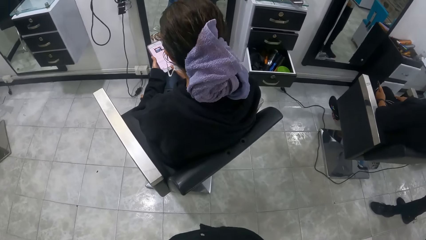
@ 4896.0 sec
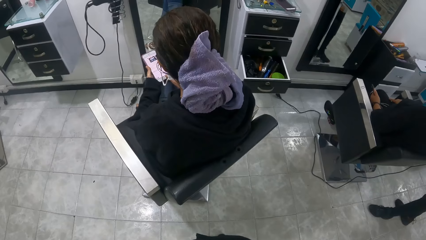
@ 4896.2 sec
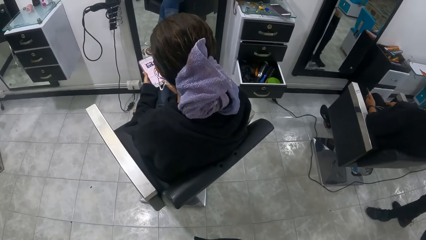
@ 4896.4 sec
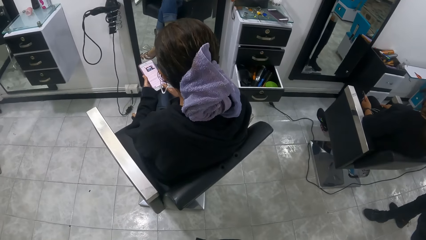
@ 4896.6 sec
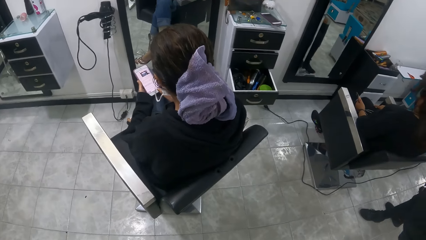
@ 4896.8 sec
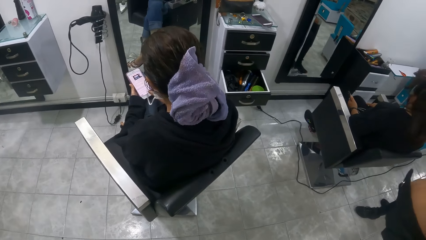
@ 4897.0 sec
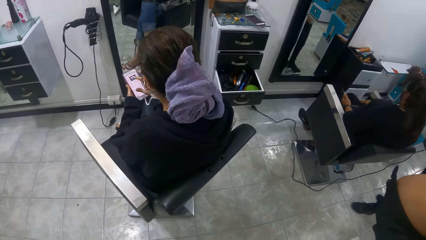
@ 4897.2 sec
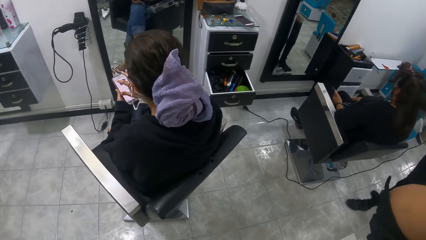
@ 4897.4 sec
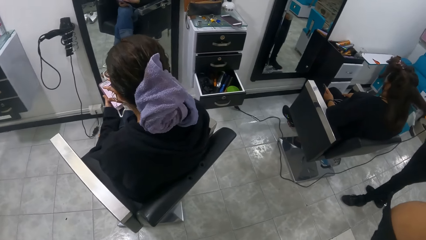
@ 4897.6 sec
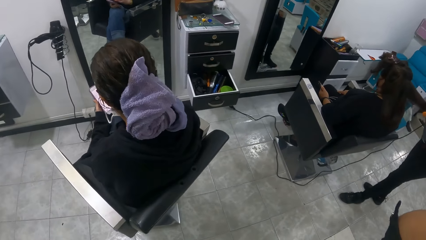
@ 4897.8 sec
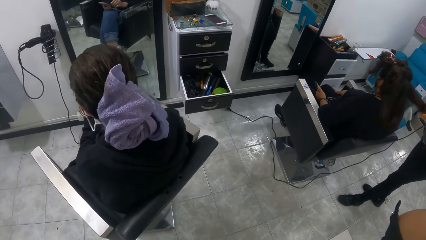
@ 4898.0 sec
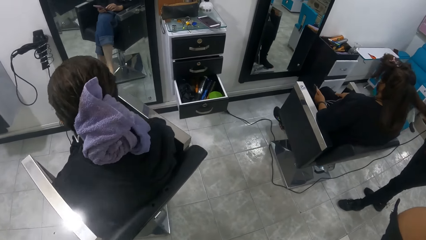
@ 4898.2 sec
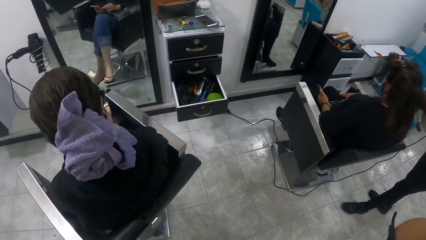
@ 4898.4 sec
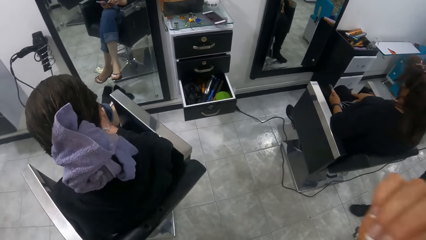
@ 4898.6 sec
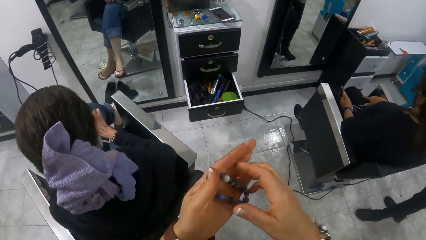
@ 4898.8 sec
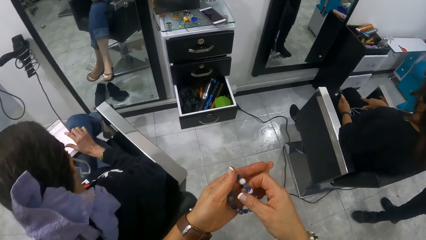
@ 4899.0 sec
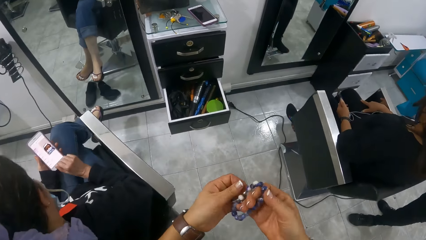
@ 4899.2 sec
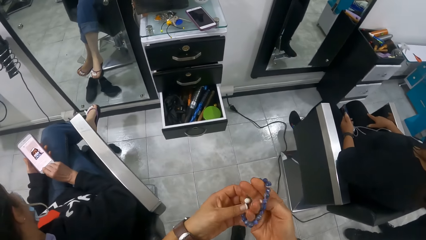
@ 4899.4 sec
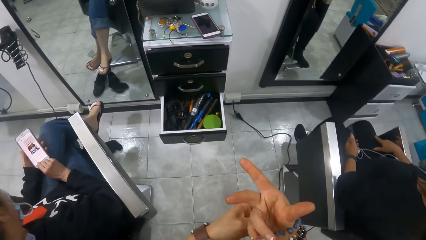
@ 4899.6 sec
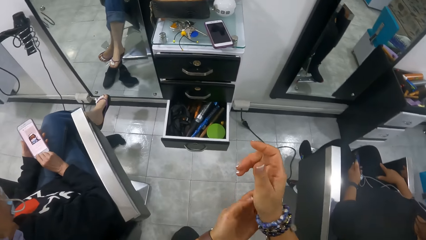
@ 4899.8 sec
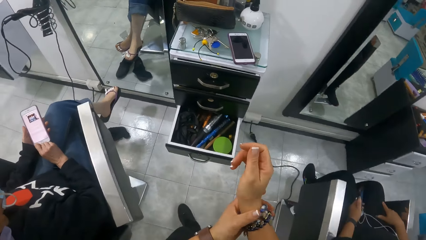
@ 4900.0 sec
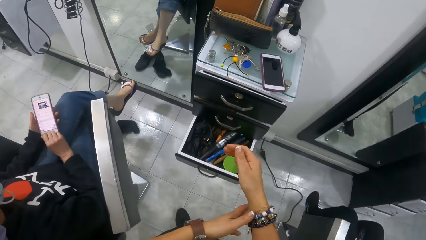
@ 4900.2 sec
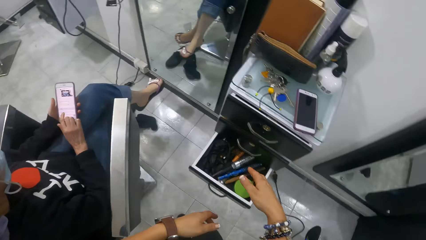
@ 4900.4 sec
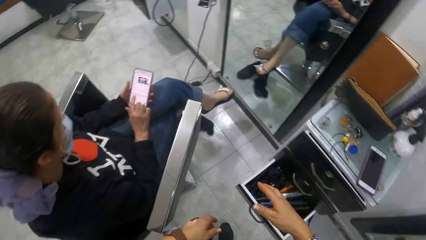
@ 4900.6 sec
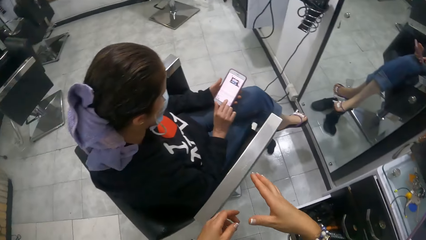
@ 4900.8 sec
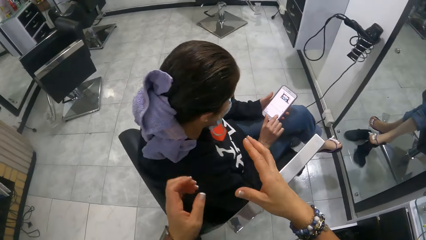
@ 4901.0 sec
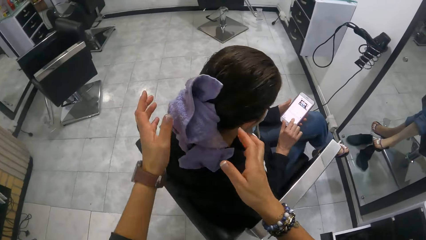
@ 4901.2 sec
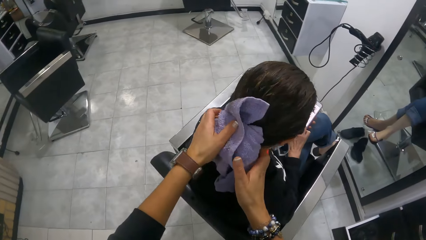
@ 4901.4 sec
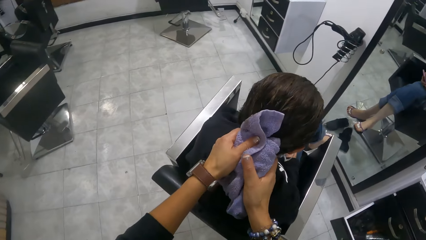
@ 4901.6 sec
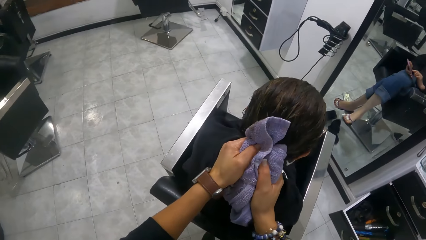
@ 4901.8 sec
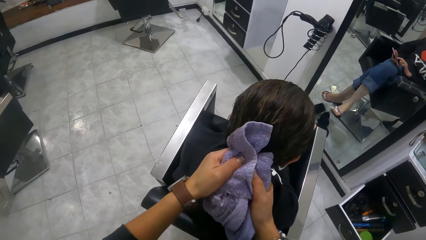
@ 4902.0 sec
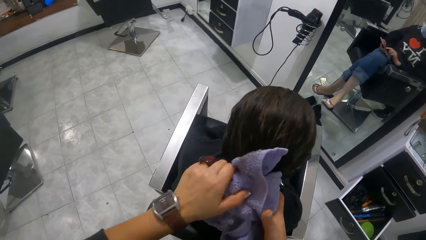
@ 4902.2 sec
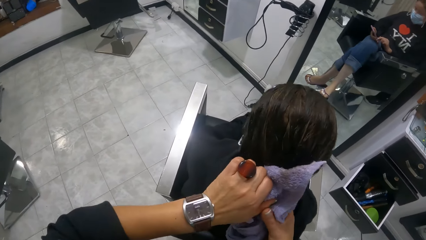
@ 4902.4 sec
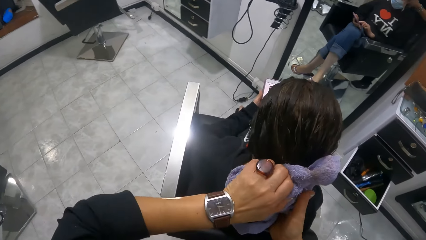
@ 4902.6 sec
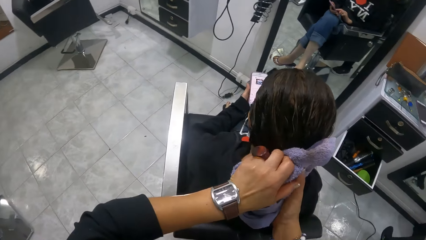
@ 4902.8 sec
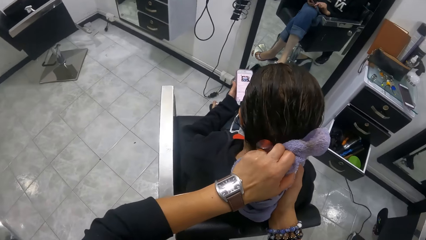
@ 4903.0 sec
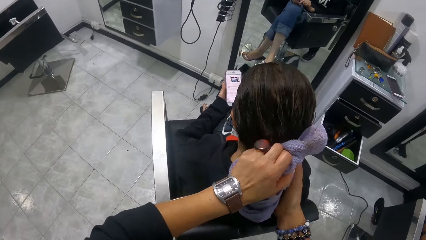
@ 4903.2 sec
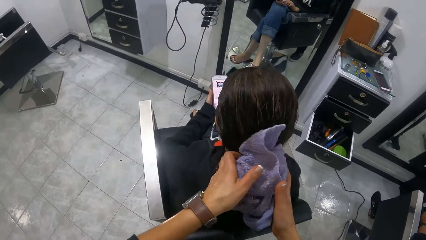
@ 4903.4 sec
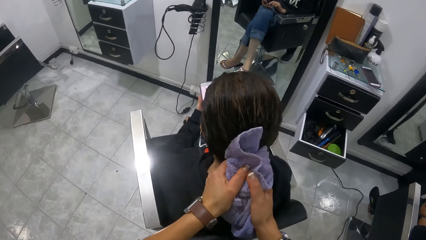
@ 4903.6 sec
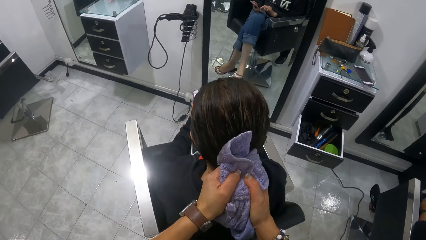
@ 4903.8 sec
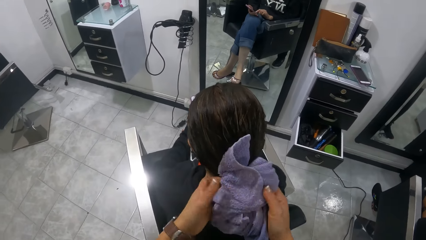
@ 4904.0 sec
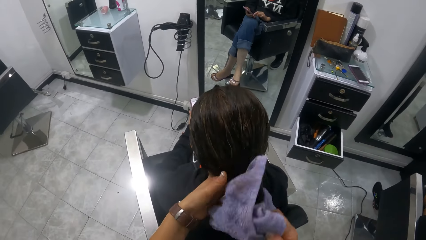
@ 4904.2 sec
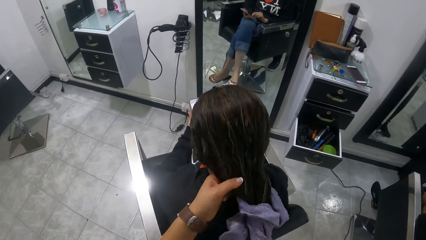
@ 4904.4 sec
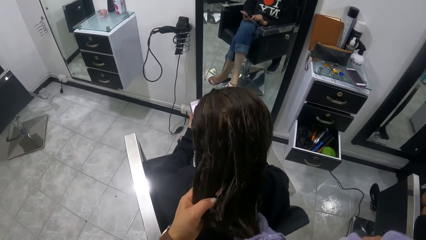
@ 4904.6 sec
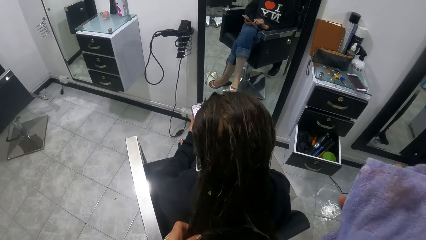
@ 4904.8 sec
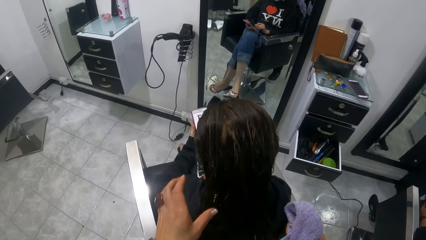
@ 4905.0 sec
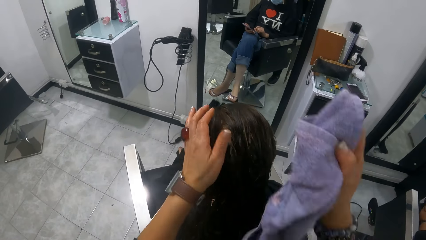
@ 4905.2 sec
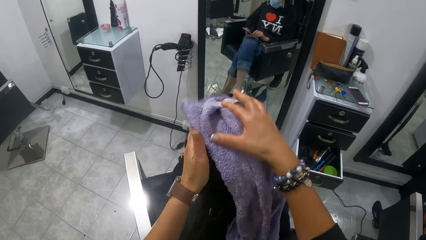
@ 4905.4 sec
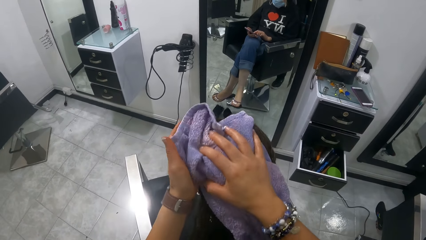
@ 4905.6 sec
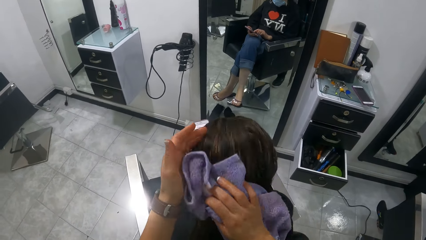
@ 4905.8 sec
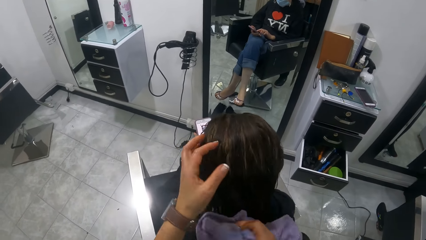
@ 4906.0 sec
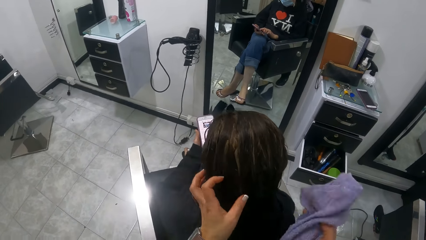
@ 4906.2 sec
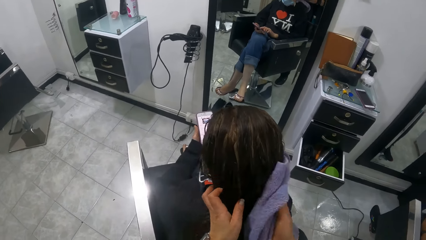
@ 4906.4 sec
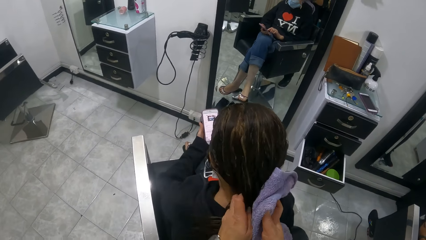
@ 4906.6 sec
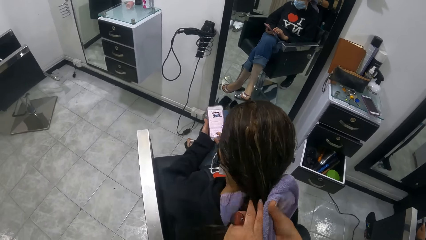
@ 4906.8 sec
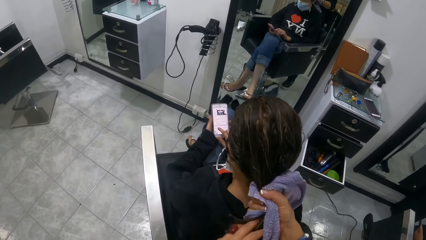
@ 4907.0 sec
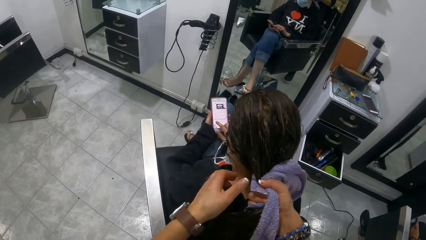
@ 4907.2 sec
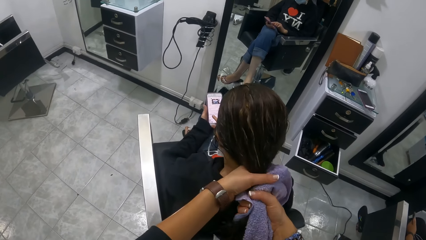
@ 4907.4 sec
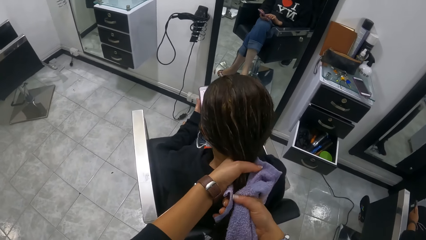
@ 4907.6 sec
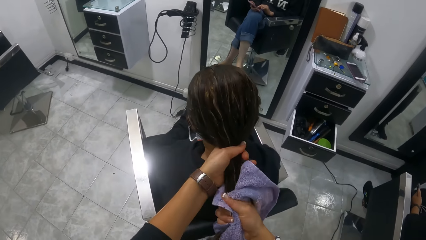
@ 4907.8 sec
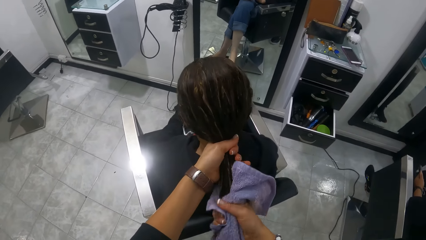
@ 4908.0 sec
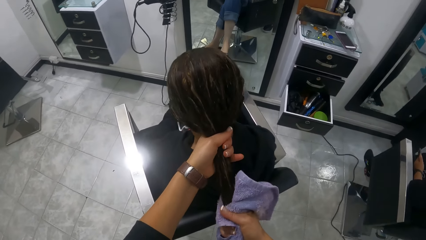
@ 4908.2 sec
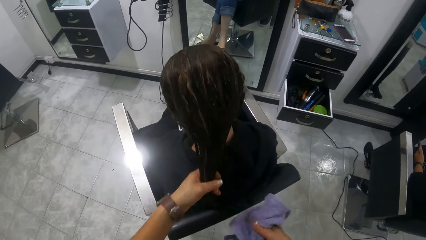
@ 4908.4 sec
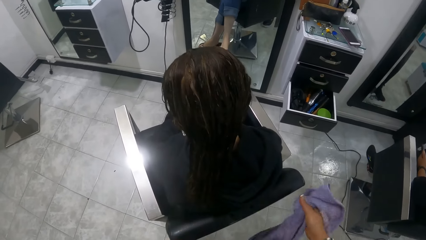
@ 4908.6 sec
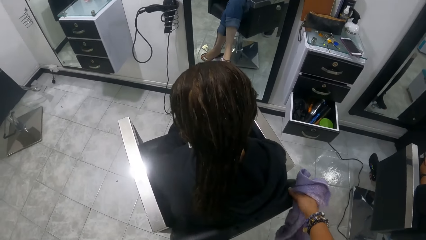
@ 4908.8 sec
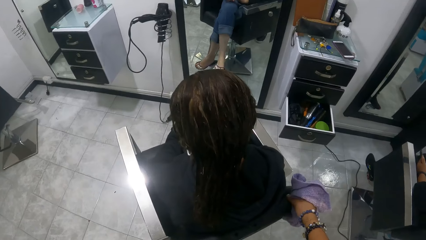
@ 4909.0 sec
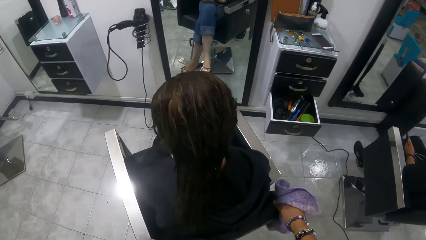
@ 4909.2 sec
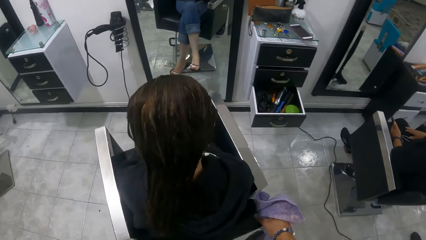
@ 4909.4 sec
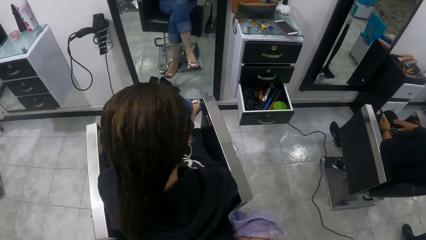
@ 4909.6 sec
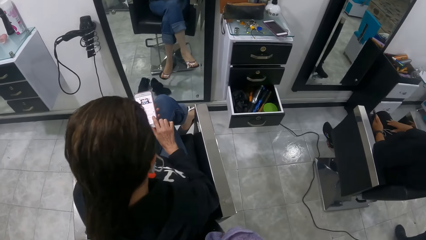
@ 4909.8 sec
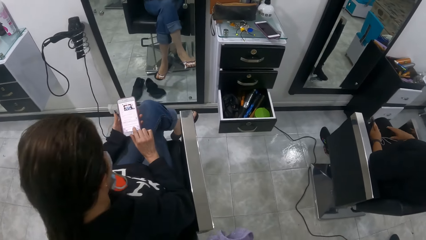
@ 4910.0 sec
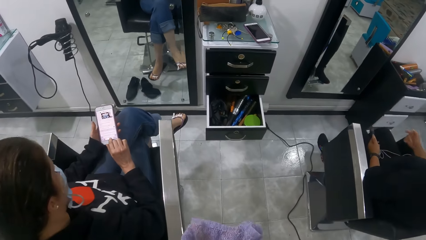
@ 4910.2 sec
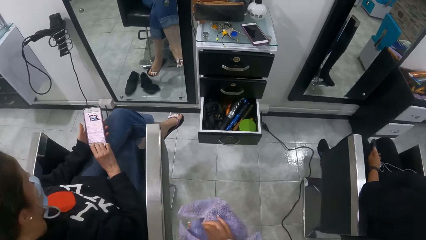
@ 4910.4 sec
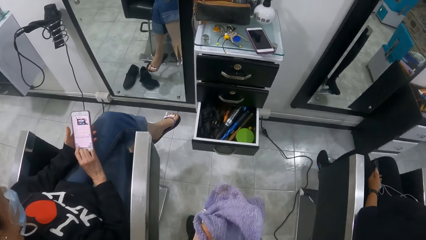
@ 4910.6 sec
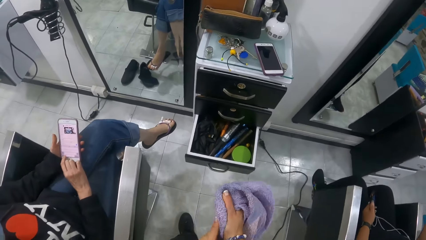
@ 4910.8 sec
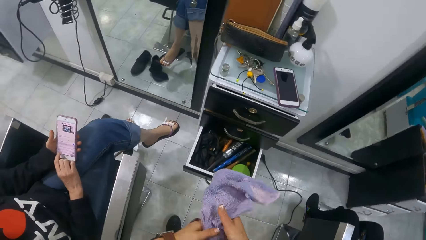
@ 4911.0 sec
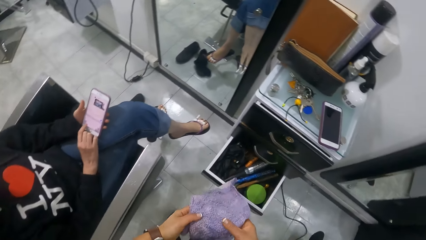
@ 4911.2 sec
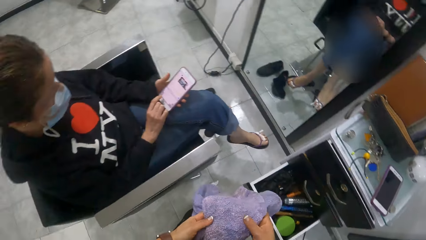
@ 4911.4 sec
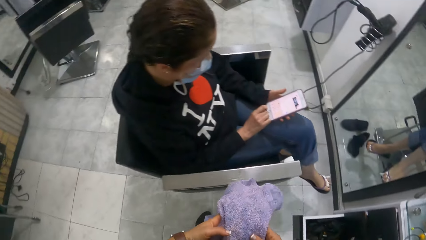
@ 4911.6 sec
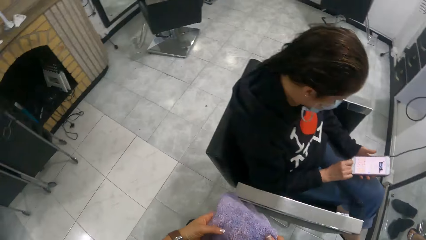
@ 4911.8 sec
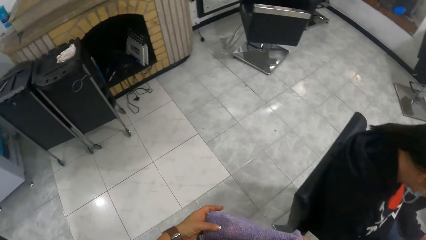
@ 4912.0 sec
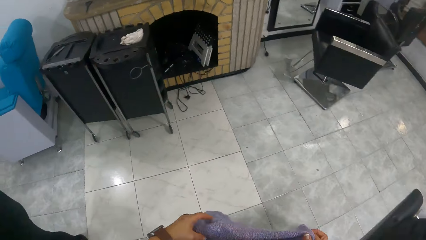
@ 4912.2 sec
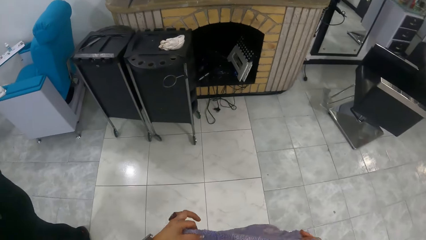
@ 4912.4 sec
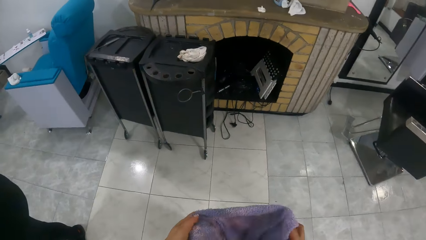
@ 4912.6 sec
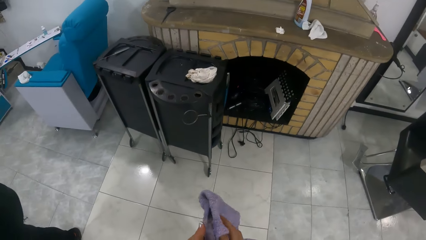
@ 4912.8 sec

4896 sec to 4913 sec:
The camera wearer adjusts her camera with both hands. A woman operates the phone. The camera wearer wears the hand bead in her left hand on her right hand. She touches the towel with both hands. She holds the towel on the hair of the woman with both hands. She removes the towel from the woman. She dries the hair of the woman with the towel with both hands. She turns the chair with her right hand. She cleans her hands with the towel. She walks around the salon.
